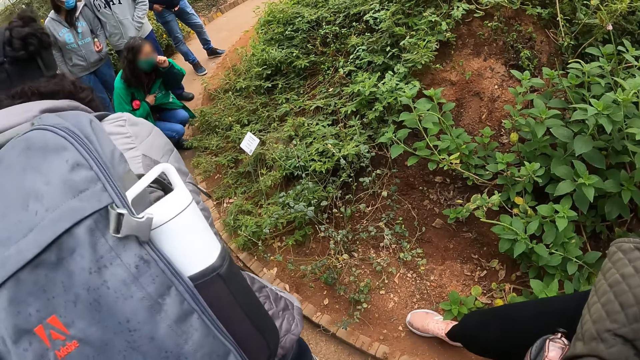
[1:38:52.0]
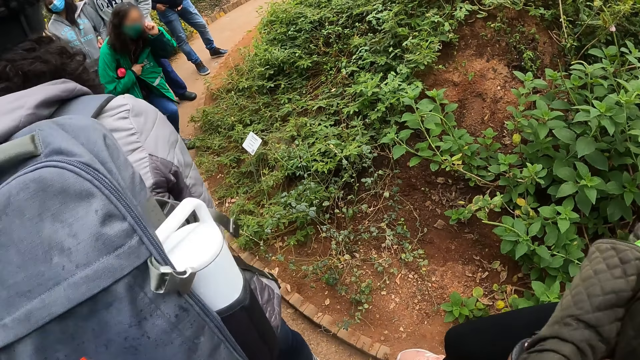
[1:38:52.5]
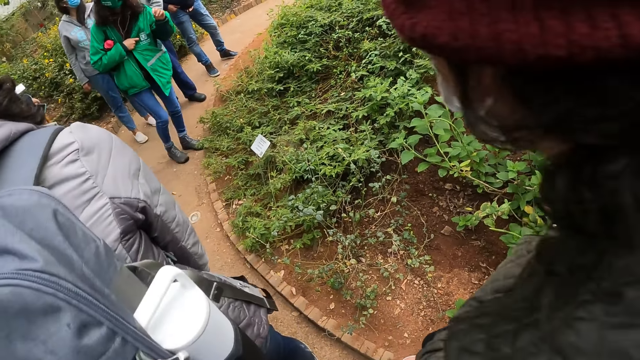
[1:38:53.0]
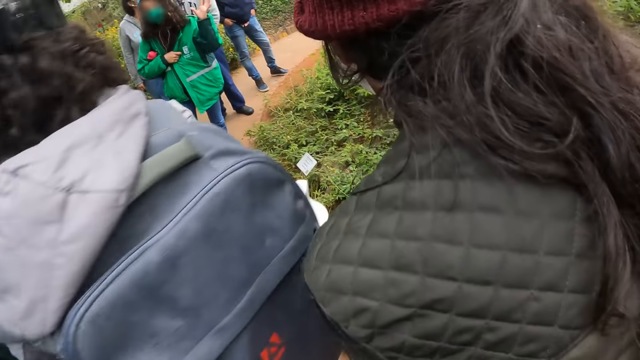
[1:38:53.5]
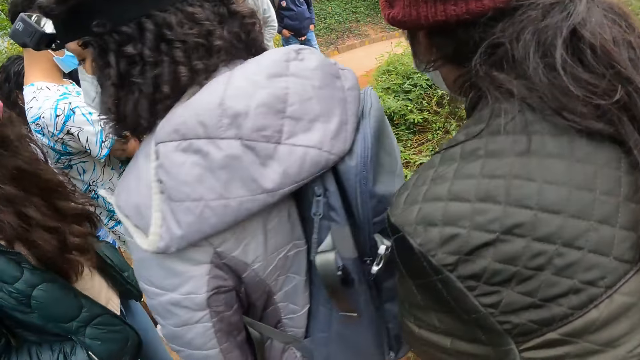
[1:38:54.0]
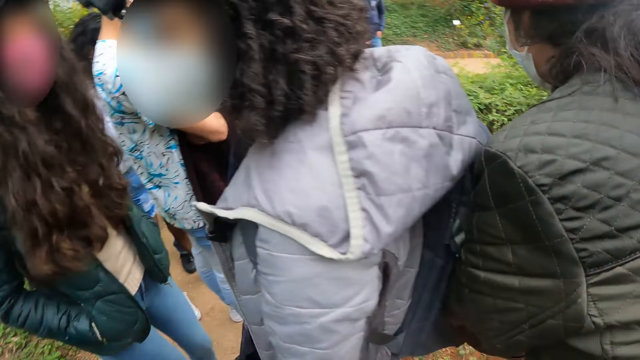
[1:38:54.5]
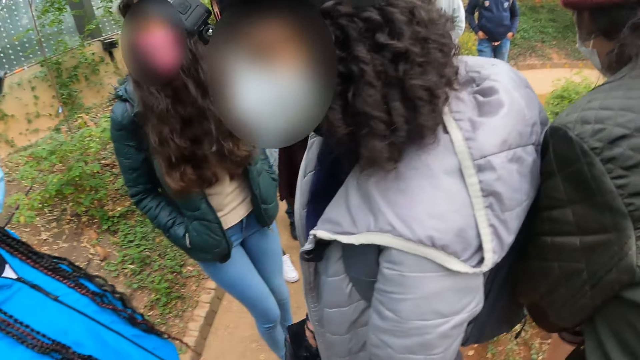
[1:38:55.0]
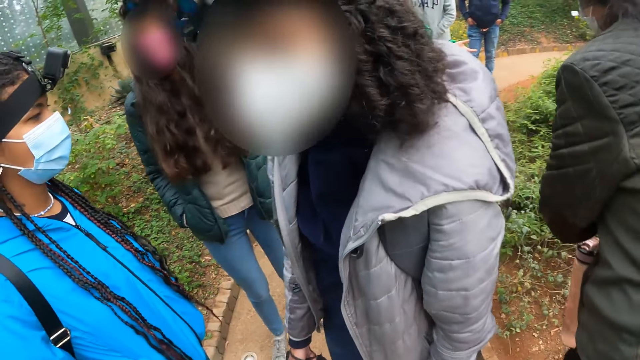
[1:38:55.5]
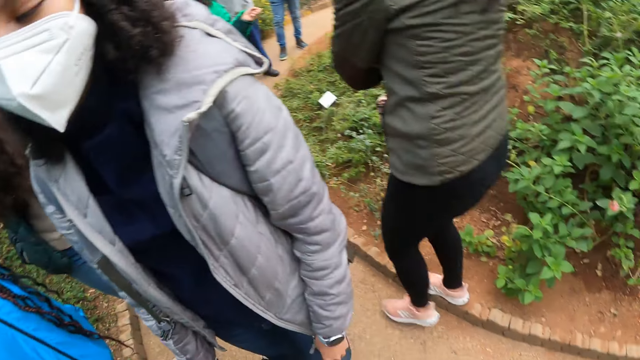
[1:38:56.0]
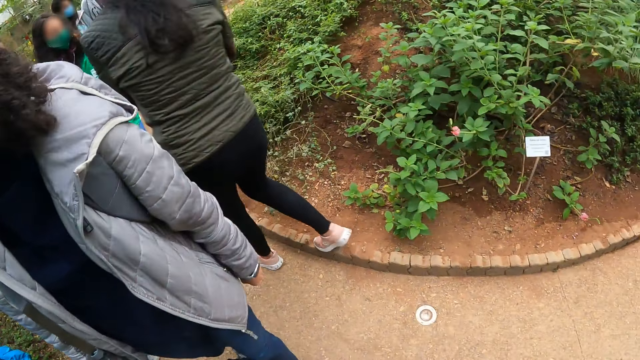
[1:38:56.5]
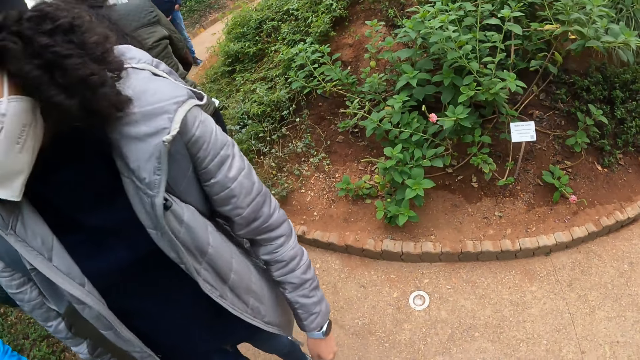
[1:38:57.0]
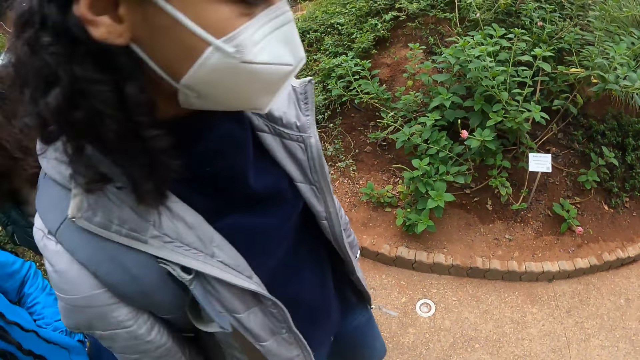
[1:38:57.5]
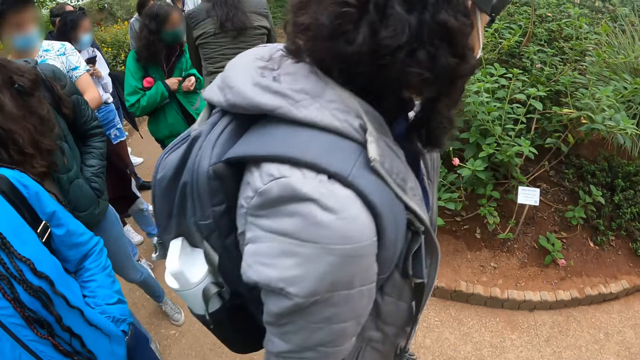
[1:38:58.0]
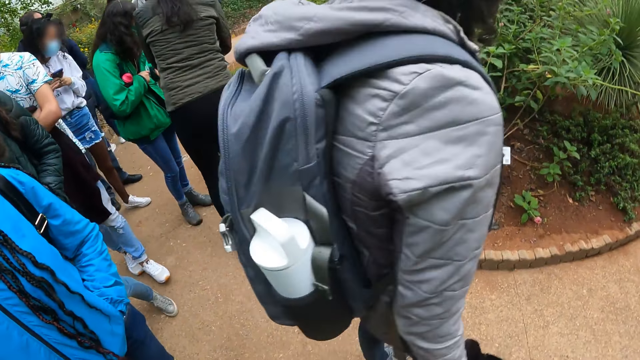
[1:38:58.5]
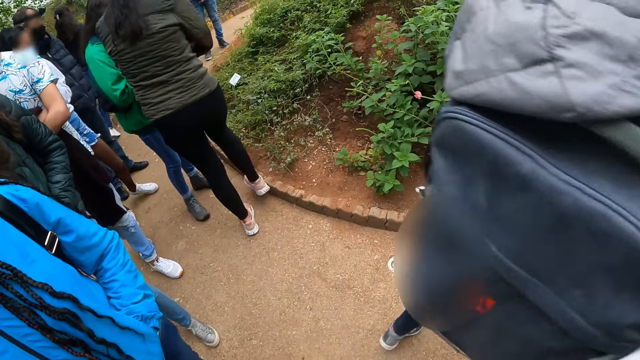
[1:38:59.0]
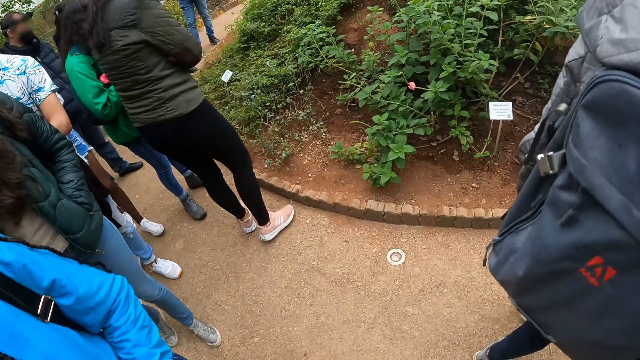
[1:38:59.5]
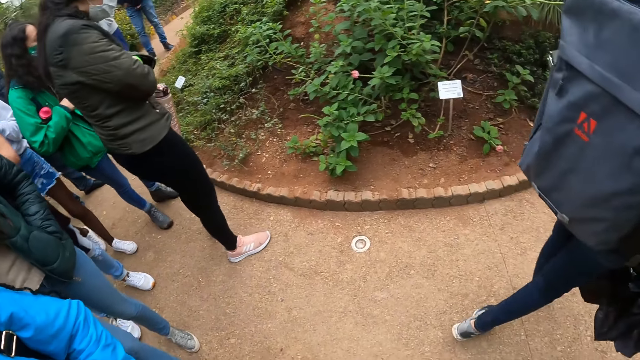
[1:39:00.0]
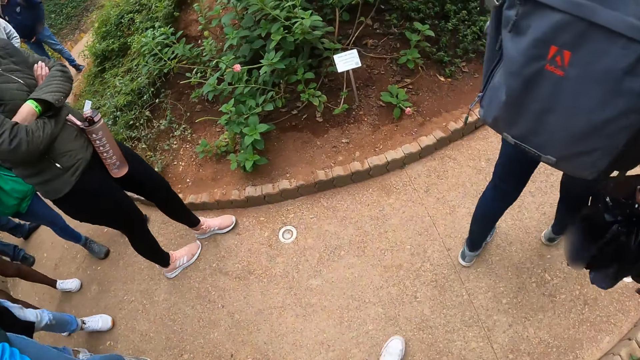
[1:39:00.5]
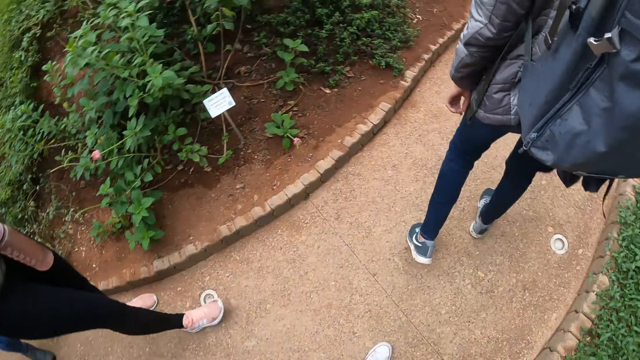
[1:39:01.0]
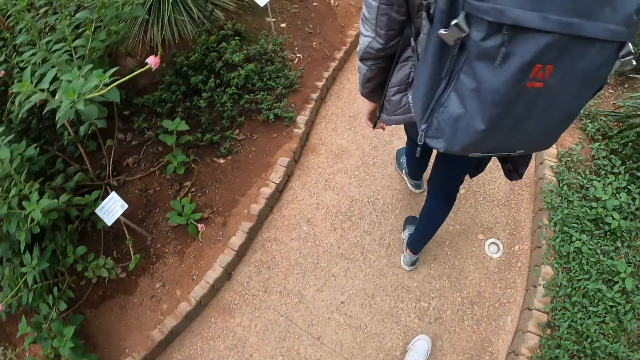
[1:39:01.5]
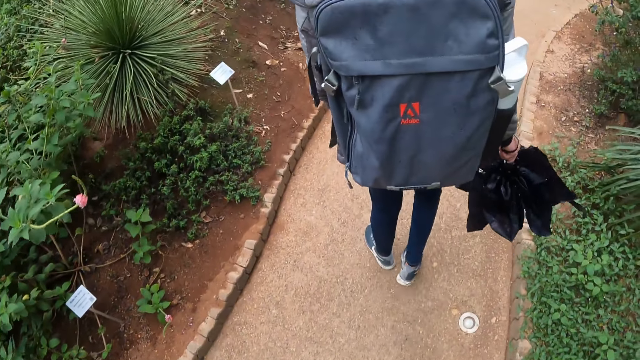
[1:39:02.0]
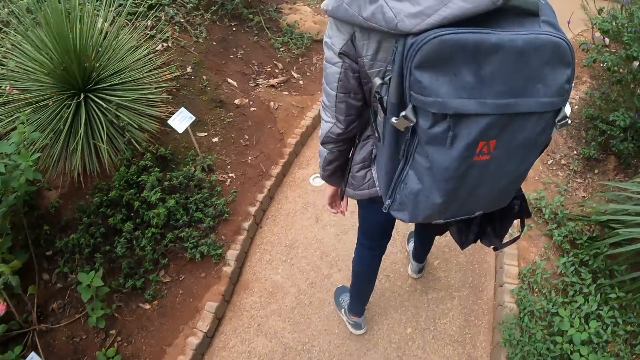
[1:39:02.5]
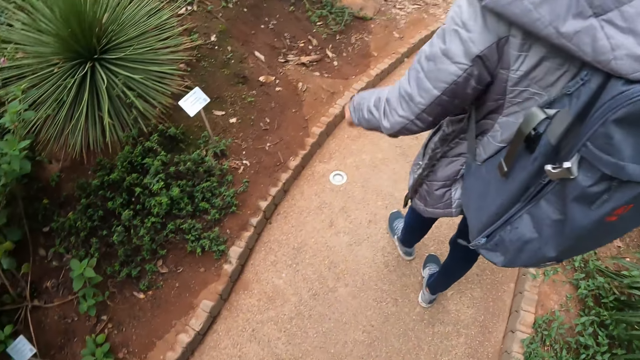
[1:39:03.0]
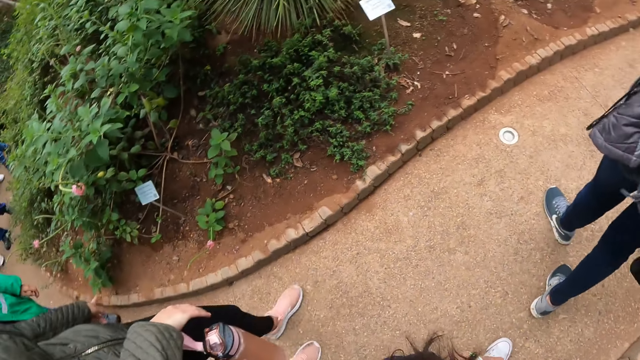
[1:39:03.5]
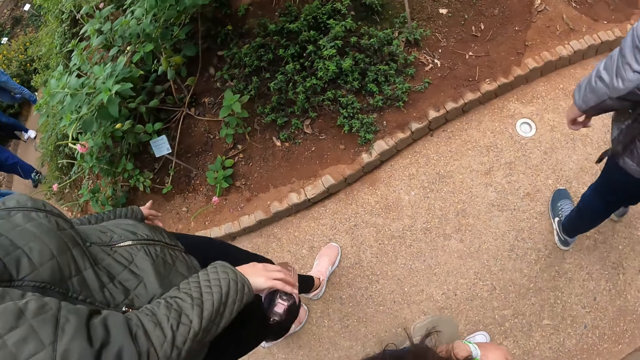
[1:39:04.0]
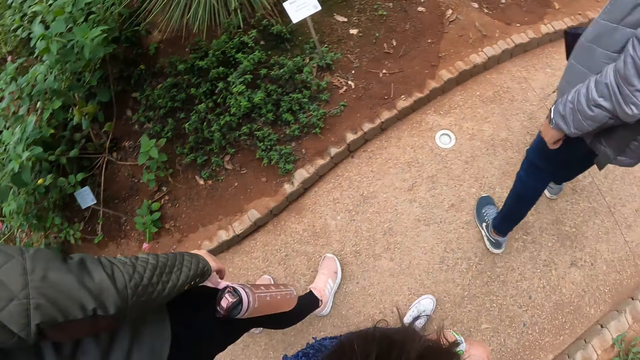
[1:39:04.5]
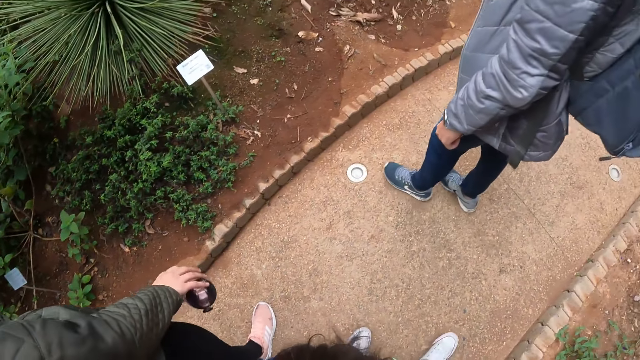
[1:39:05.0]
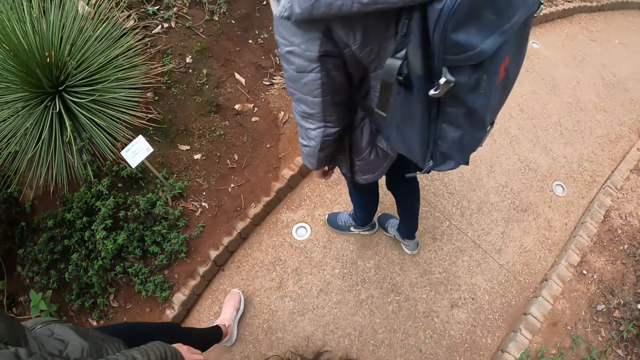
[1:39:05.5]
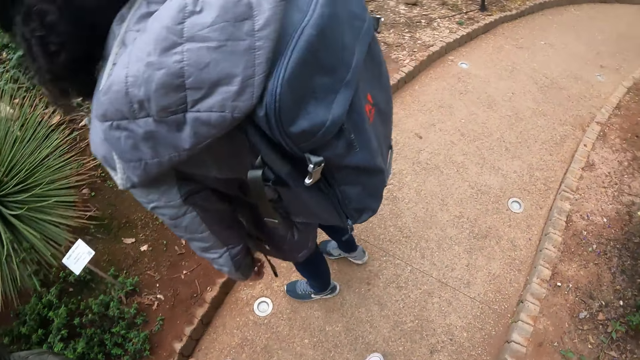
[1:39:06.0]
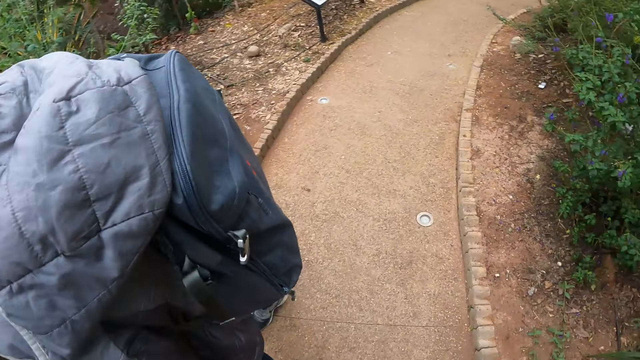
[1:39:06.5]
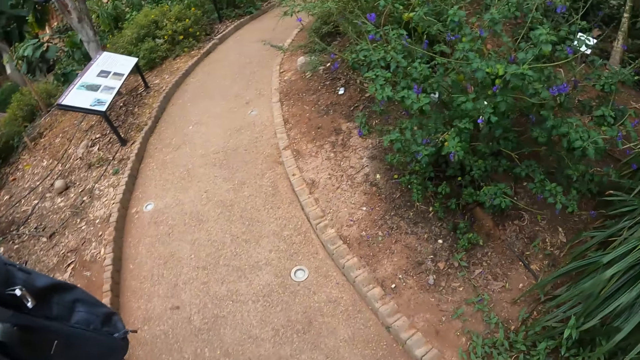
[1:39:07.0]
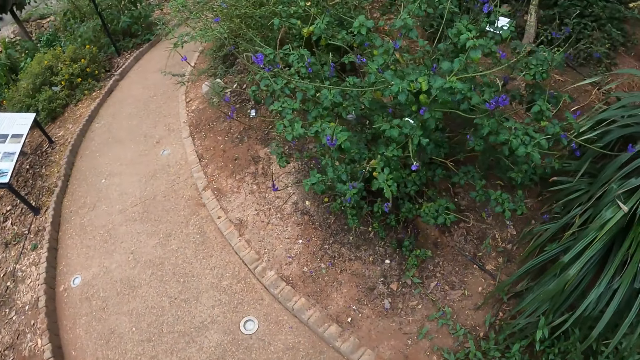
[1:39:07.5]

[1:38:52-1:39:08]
A woman stands up. The camera wearer walks on the path. They stare at their friends. The woman walks on the path. The camera wearer looks around the compound and walks around the compound.
